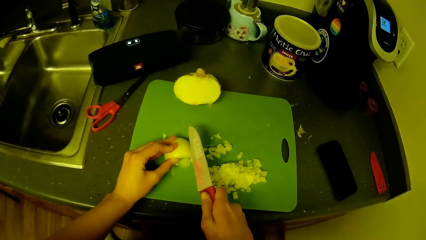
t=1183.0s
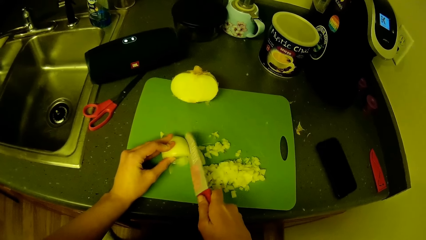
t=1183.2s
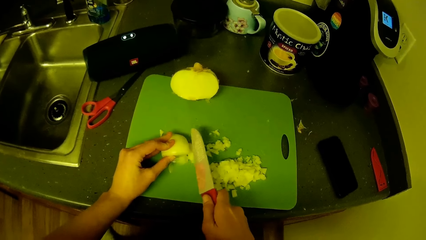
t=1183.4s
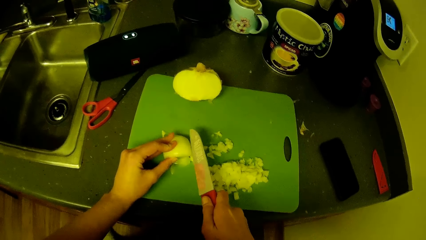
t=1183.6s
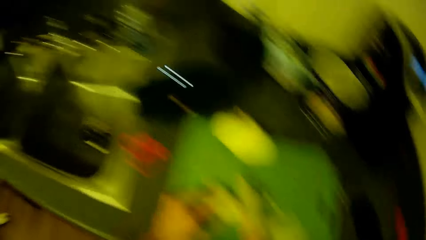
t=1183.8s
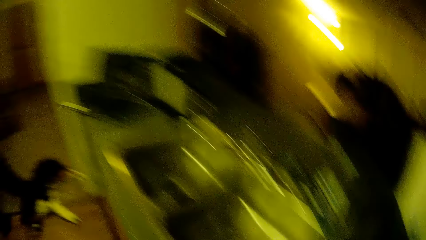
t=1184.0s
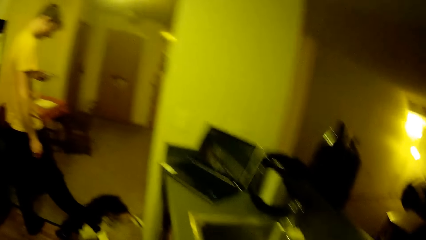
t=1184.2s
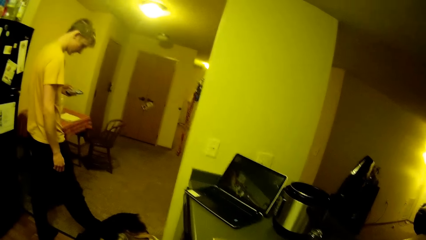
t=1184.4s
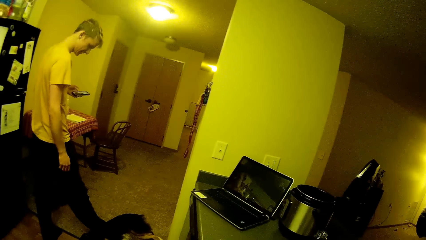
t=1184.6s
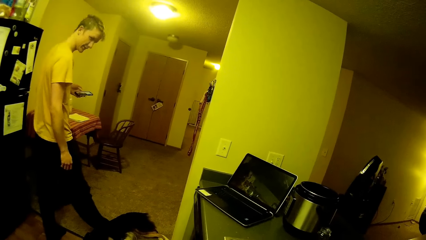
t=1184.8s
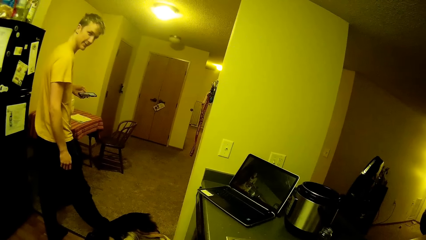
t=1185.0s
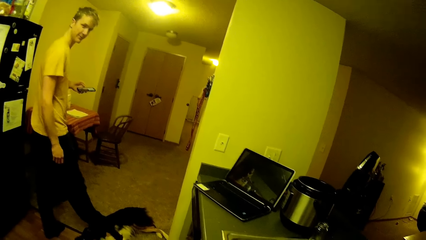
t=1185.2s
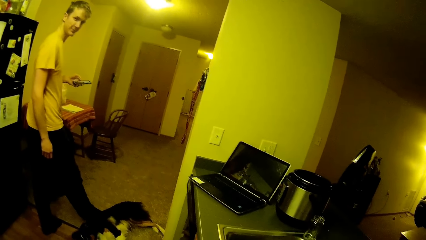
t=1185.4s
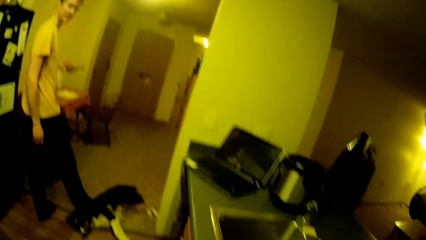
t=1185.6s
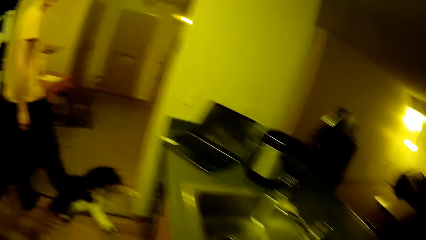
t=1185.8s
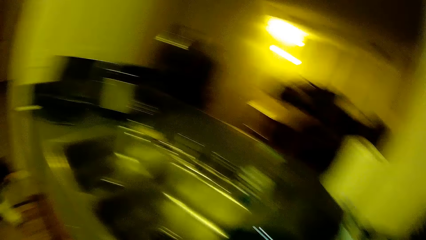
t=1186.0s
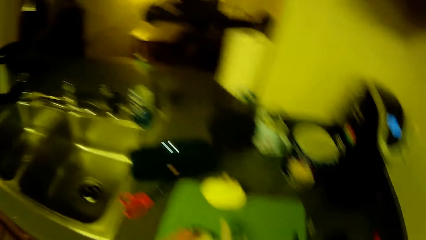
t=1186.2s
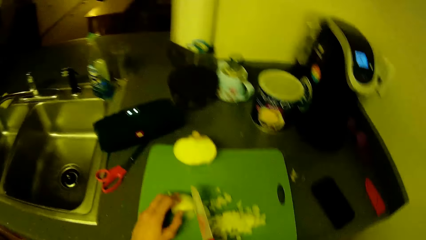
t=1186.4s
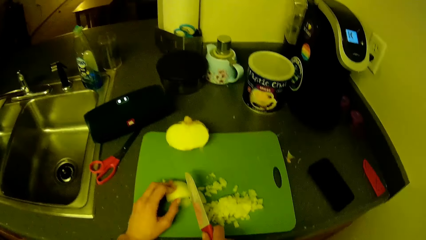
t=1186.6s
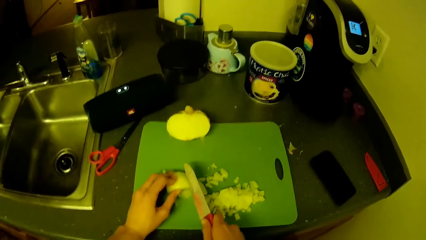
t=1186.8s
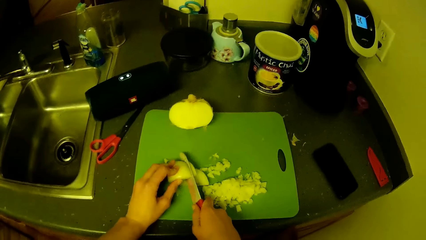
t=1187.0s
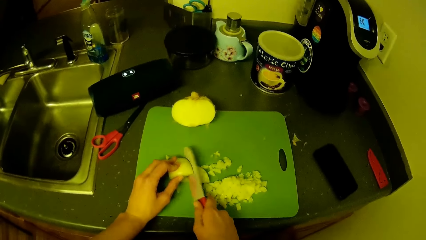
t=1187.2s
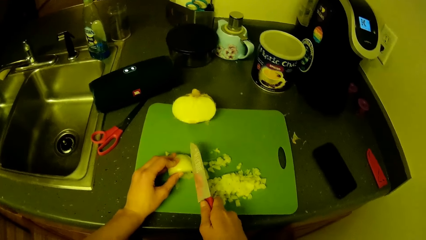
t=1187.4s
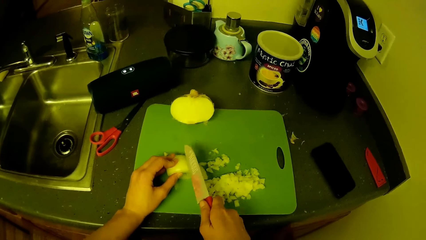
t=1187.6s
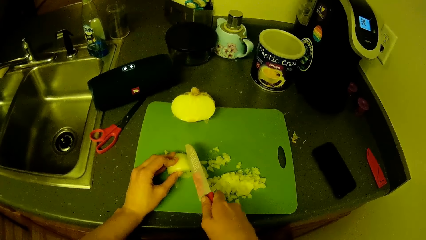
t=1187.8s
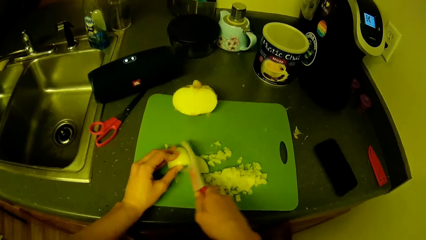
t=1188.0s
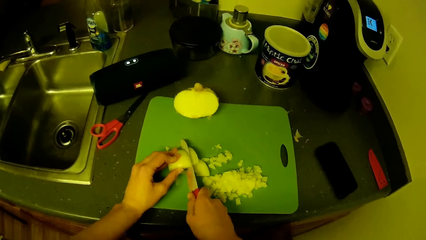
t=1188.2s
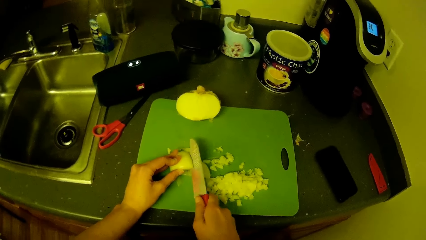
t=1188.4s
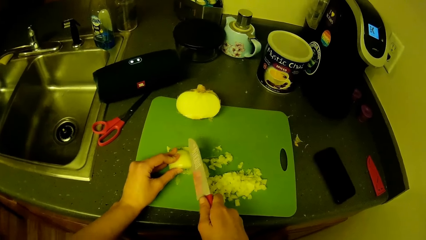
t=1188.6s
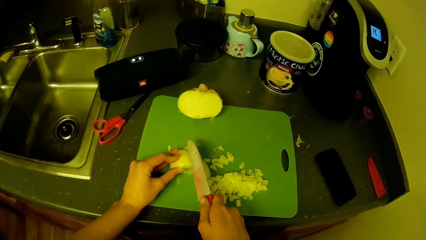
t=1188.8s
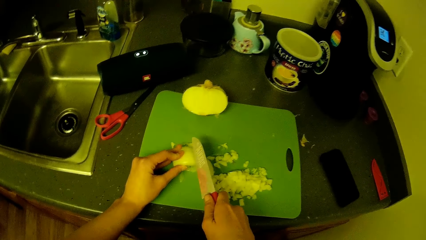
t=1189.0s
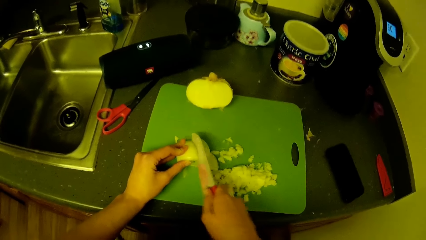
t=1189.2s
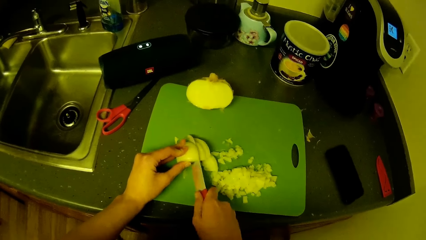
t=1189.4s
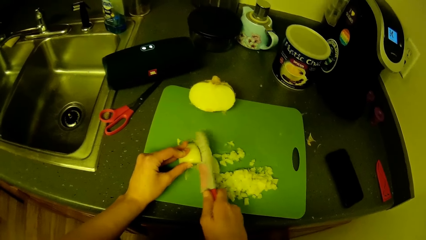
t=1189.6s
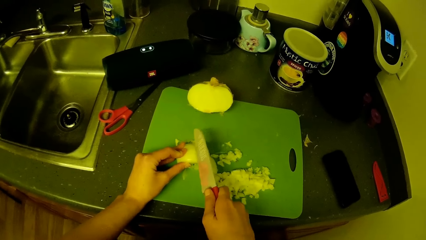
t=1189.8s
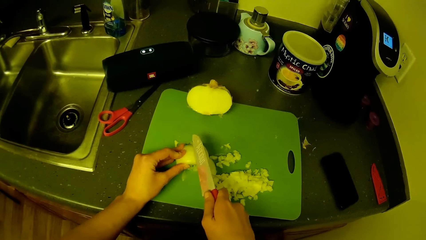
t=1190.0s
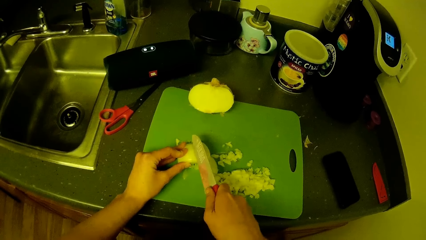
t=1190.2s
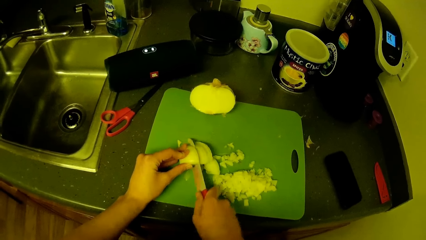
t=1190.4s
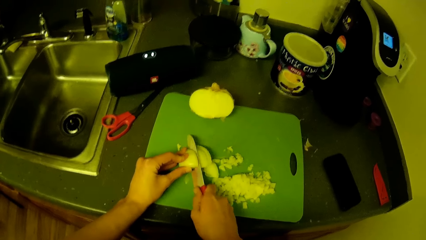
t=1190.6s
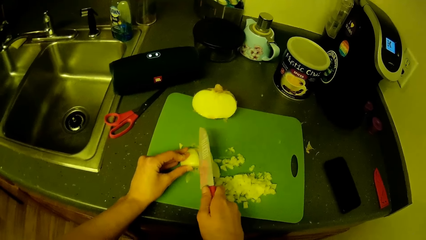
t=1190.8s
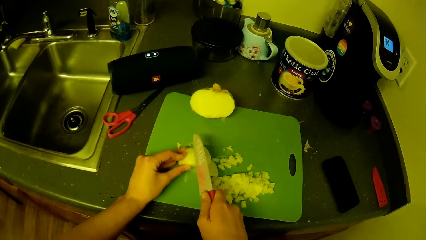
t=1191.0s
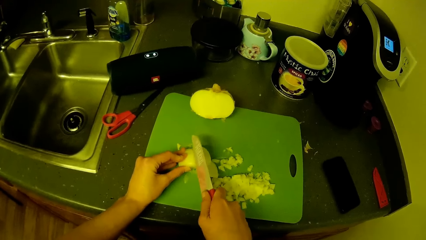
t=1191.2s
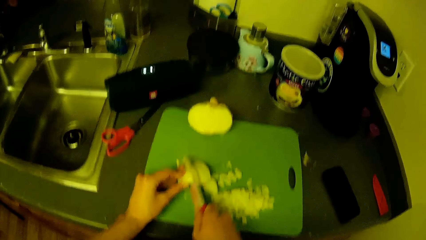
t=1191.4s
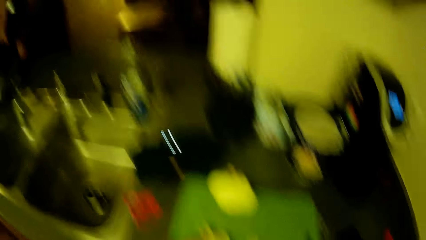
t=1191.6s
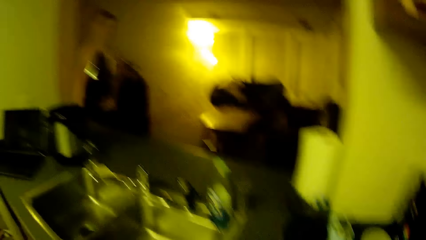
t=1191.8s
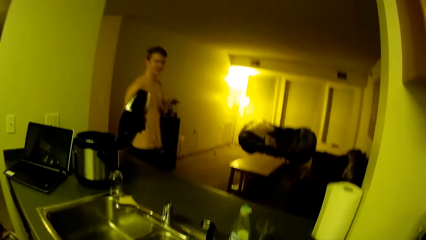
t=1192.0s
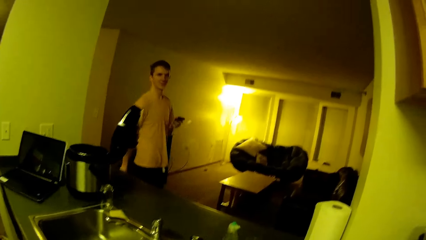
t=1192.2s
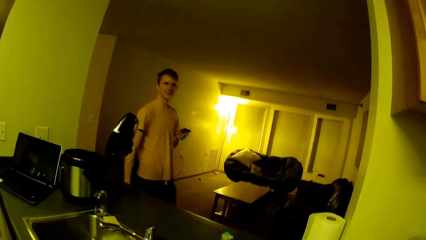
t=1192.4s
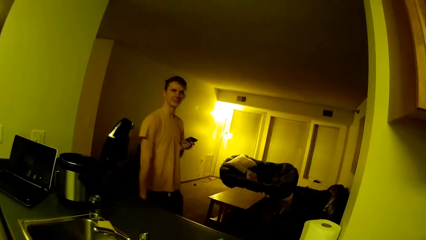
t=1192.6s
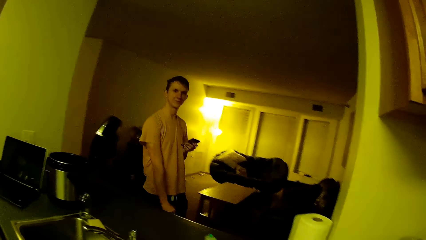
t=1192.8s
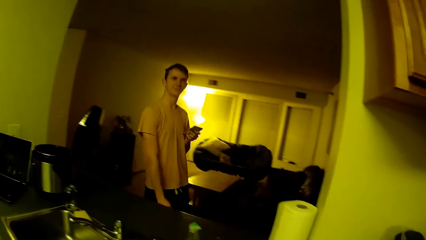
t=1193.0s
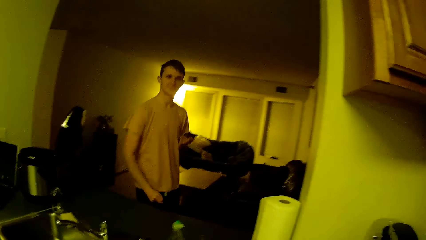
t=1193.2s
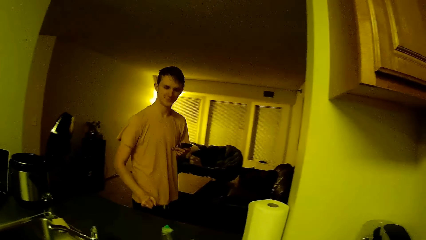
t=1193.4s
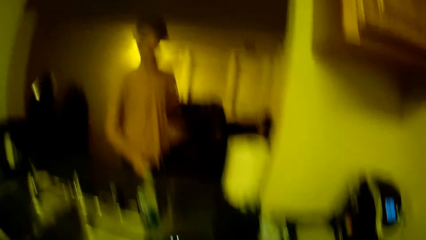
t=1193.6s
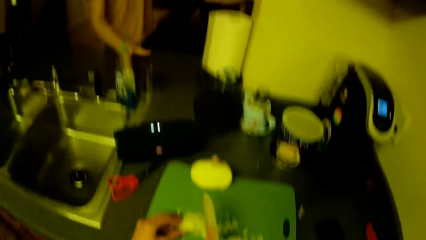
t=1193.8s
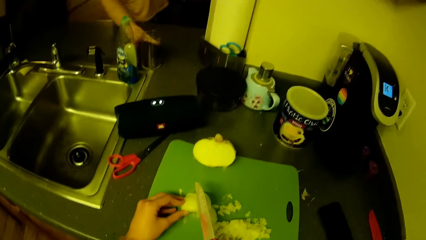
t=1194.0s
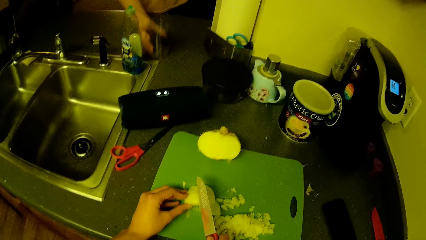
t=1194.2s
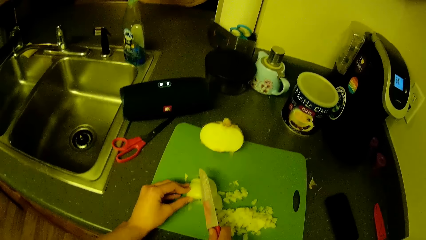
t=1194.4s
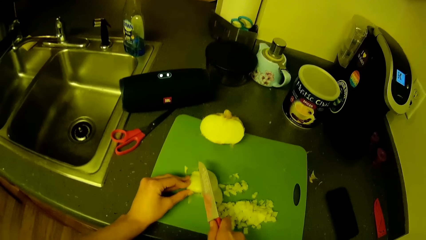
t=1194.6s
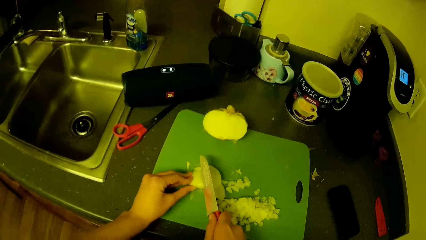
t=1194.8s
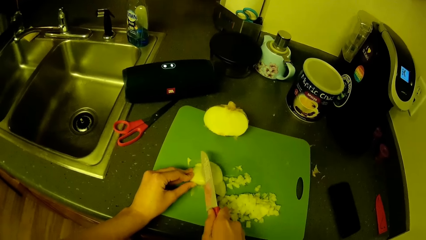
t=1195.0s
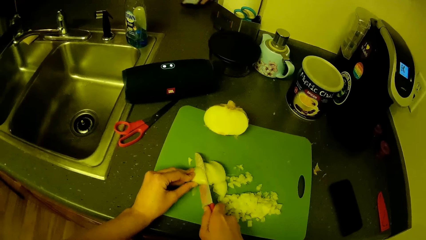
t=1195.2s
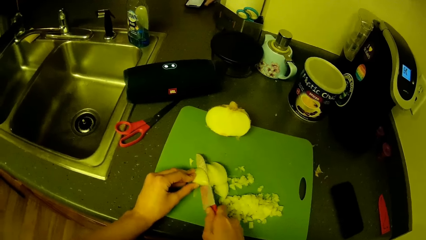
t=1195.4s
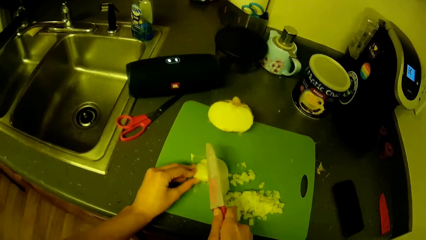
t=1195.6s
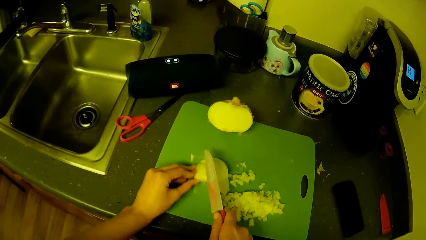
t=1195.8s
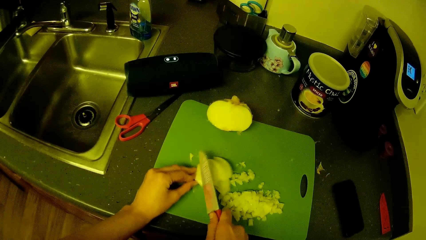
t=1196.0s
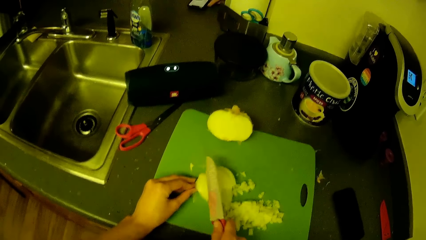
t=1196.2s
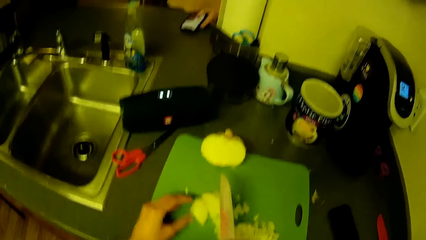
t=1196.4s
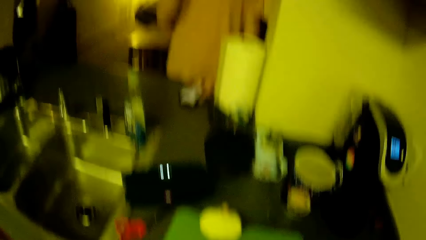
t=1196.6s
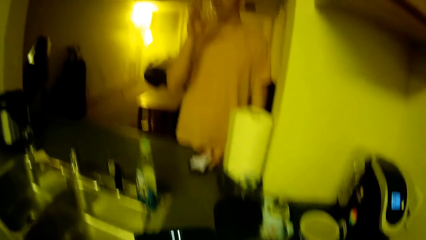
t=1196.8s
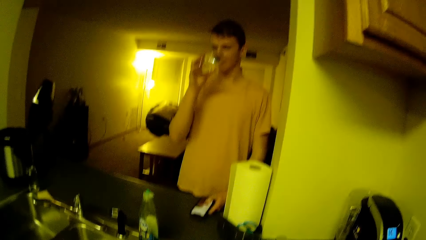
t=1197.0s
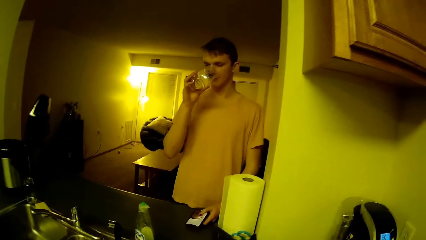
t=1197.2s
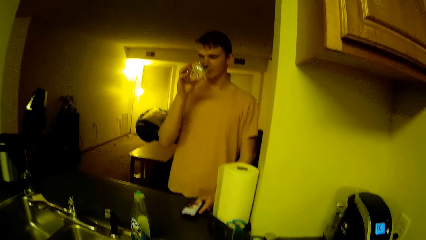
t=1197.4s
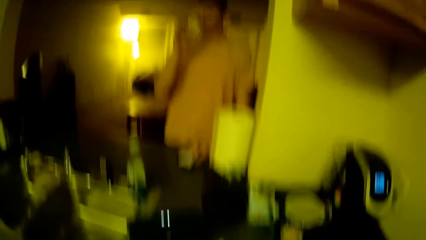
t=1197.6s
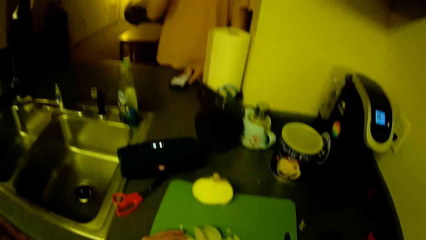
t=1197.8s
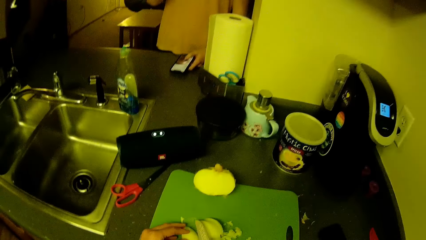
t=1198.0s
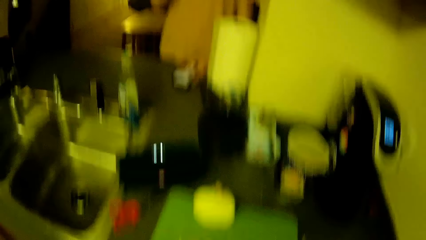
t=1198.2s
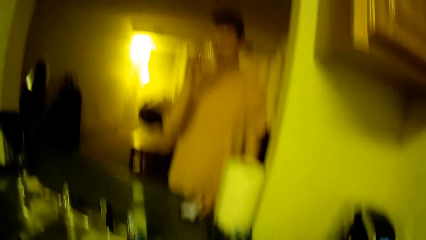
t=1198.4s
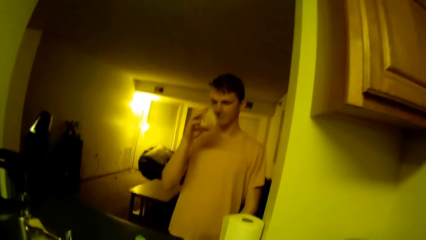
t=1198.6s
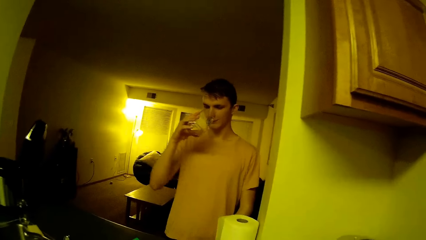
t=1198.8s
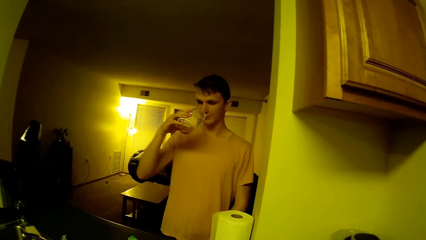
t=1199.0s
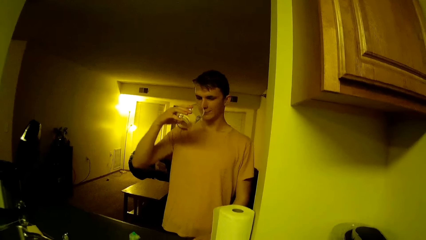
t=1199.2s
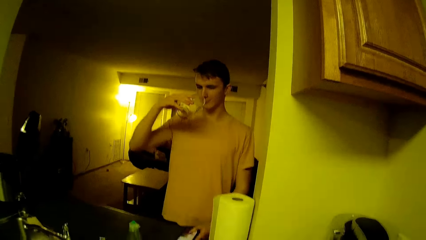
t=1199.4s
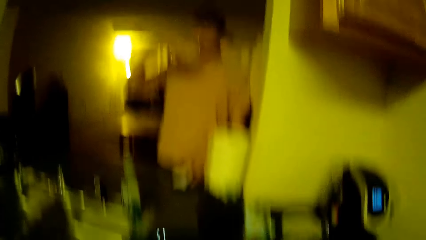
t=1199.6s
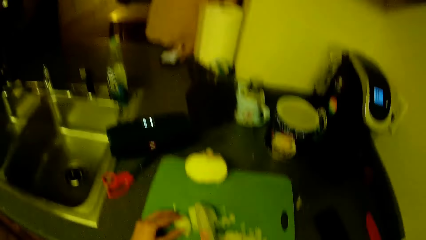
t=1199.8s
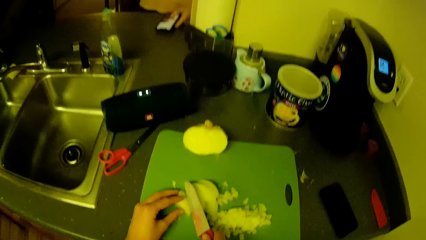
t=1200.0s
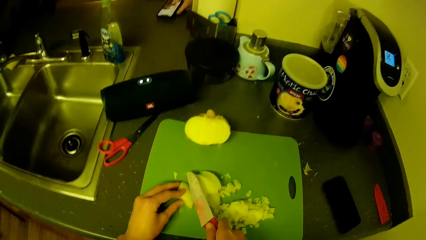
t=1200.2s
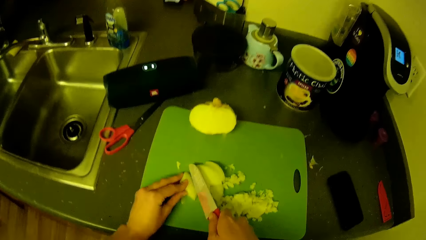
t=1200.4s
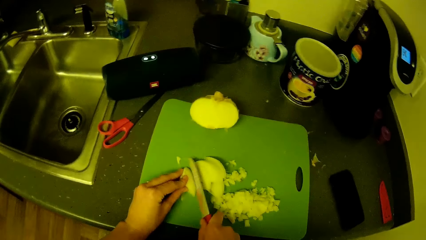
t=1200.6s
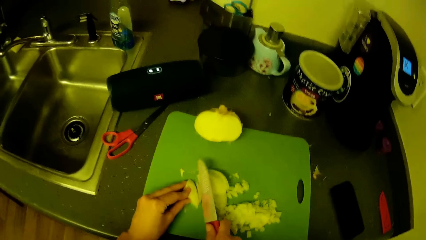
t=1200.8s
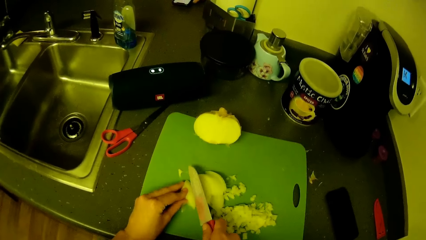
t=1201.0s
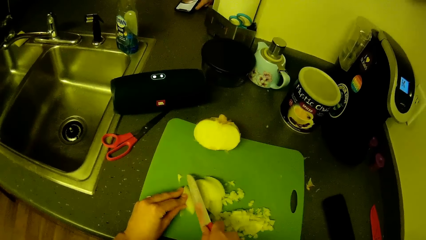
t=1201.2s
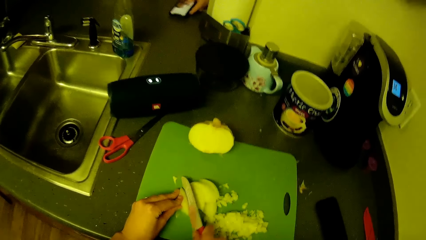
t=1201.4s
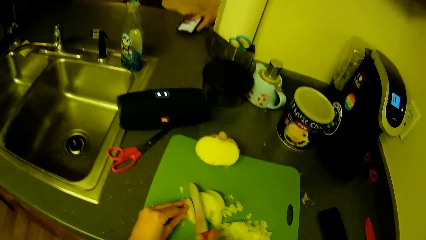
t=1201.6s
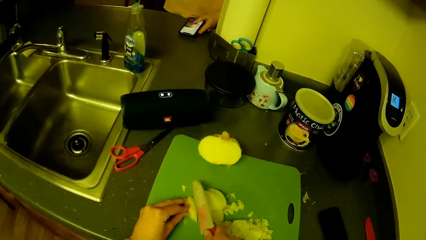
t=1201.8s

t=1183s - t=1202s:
The camera wearer turns the head left. A man rests his right leg on the dog. The man turns the head right. The camera wearer turns the head right. He cuts the piece of garlic or onion on the tray with the knife in his right hand. He moves the head up. The man walks in the house into the sitting room. The man swings a hand and picks up a glass cup from the kitchen slab with his right hand. The camera wearer cuts the piece of garlic on the tray with the knife in his right hand. He moves the head up. The man drinks water from the glass cup in his right hand. The camera wearer moves the head down and moves the head up. The man turns the glass cup. The camera wearer moves the head down. He cuts the piece of garlic on the tray with the knife in his right hand.
